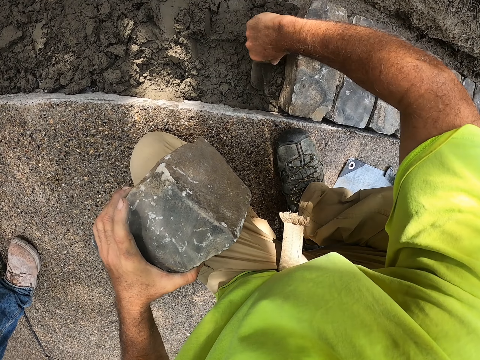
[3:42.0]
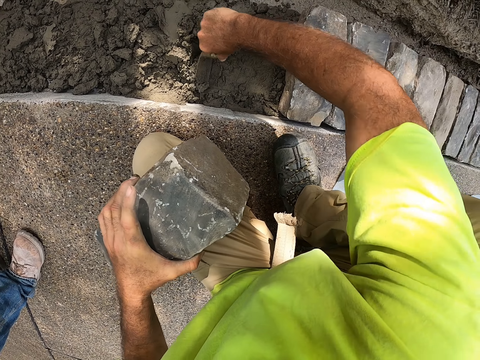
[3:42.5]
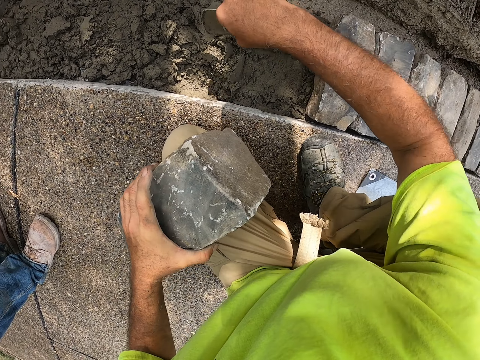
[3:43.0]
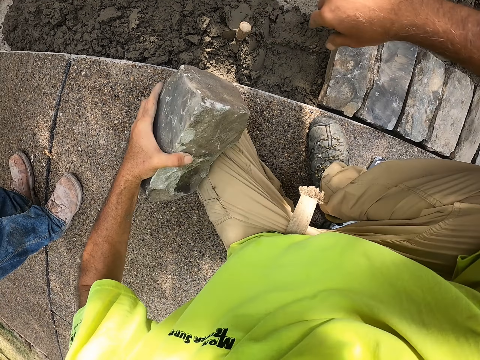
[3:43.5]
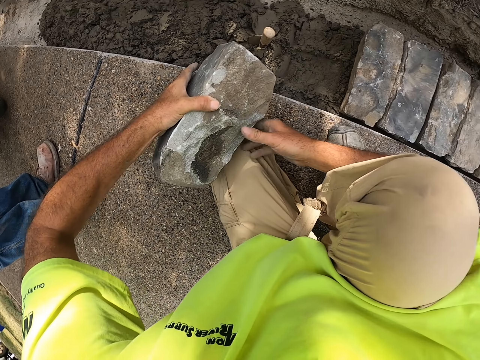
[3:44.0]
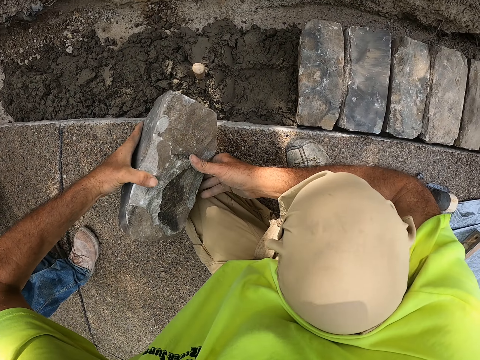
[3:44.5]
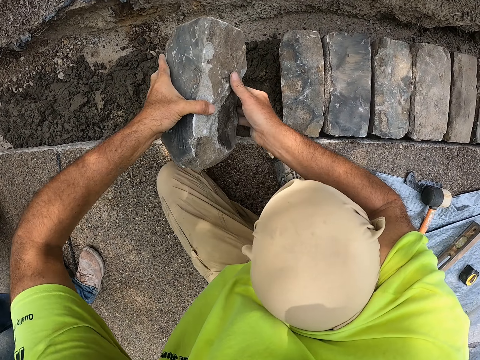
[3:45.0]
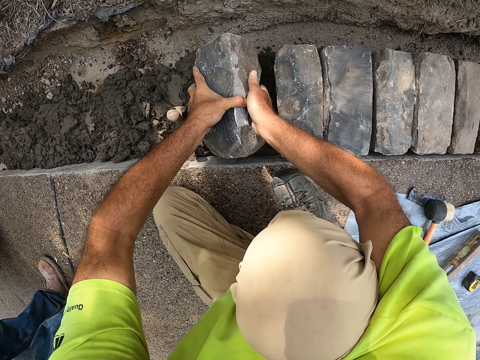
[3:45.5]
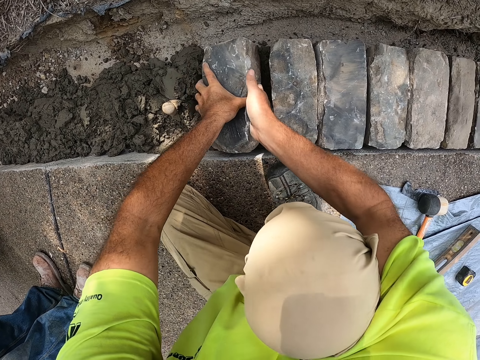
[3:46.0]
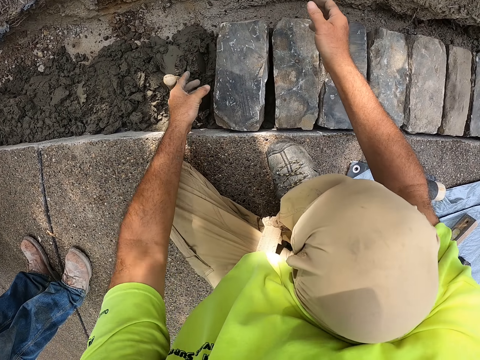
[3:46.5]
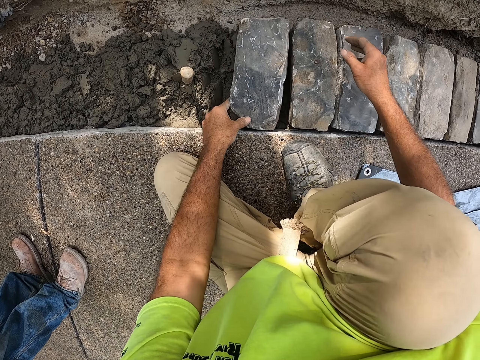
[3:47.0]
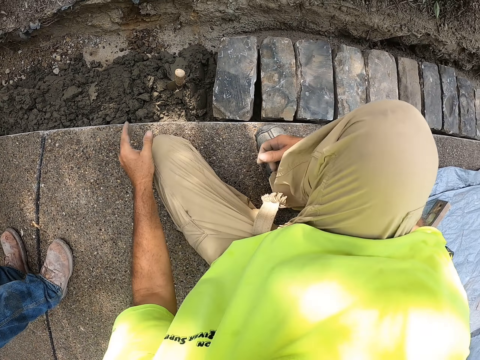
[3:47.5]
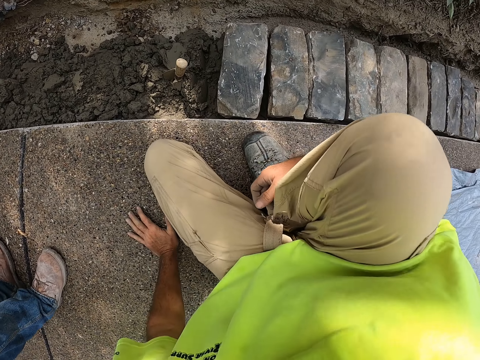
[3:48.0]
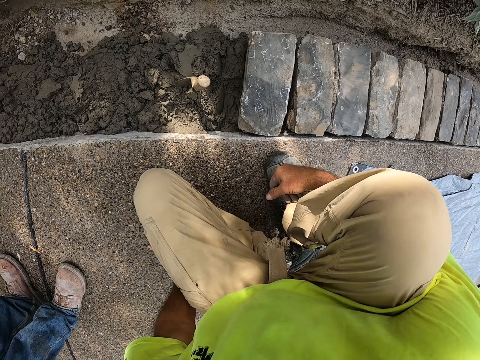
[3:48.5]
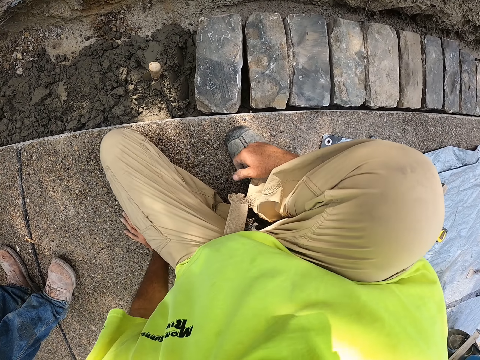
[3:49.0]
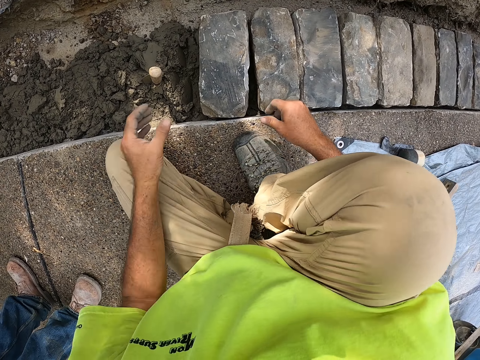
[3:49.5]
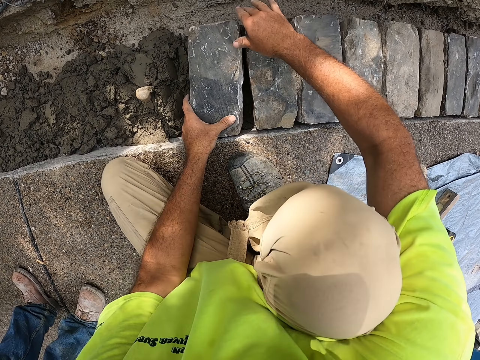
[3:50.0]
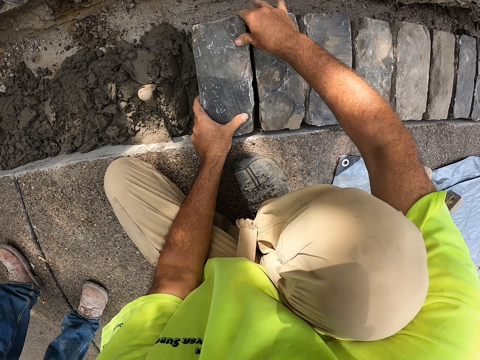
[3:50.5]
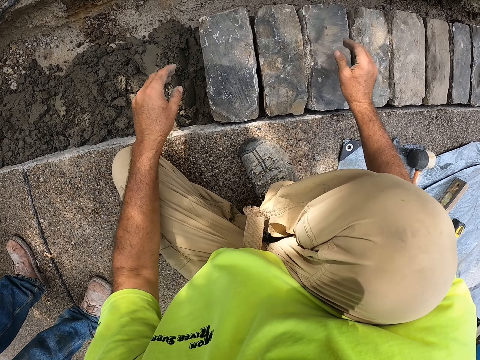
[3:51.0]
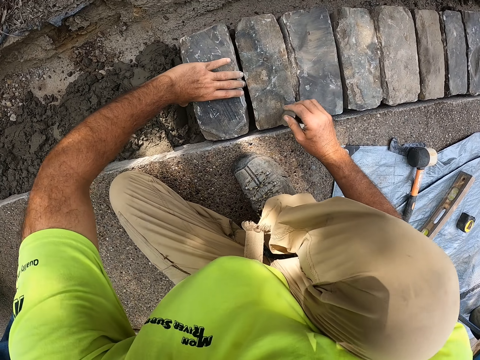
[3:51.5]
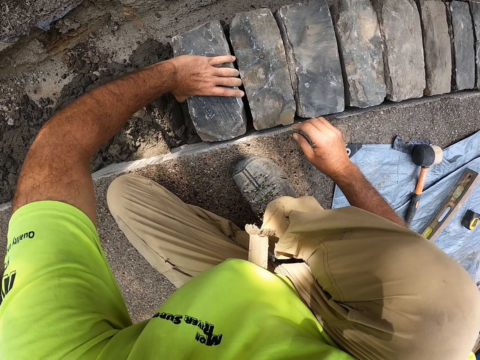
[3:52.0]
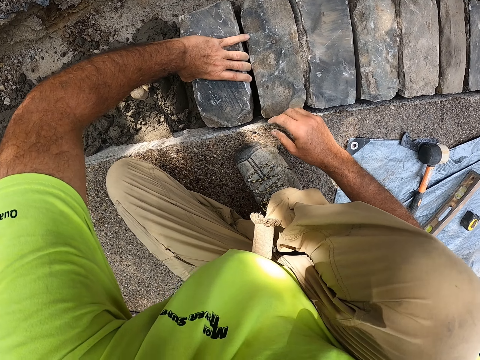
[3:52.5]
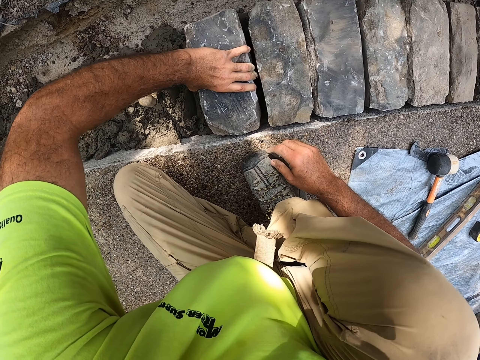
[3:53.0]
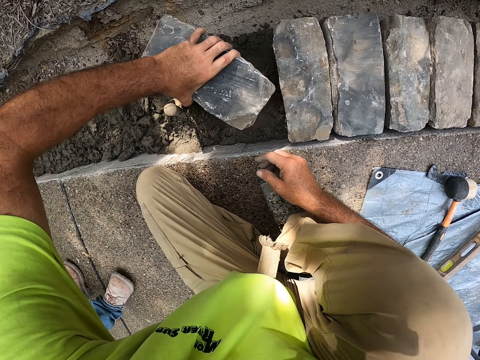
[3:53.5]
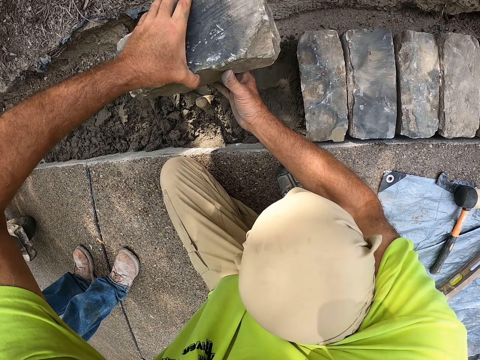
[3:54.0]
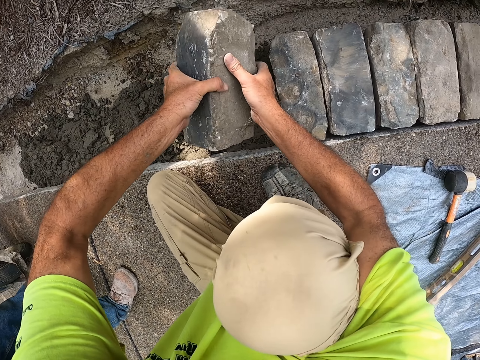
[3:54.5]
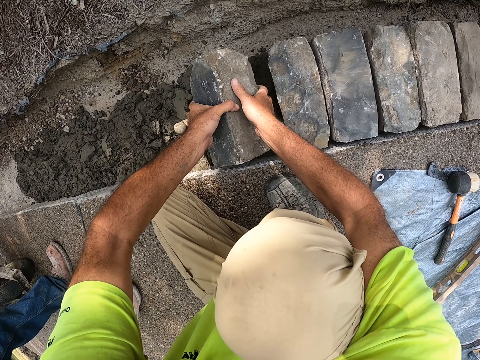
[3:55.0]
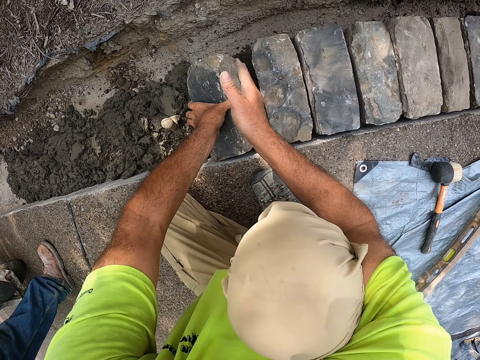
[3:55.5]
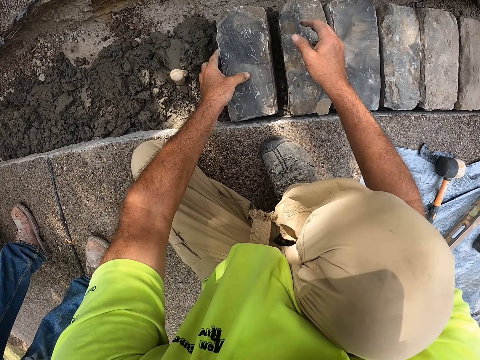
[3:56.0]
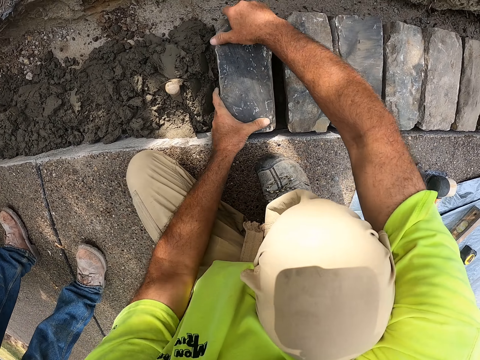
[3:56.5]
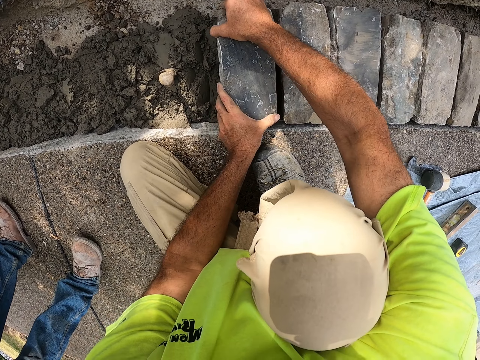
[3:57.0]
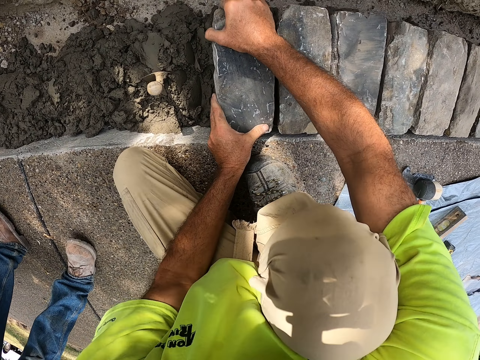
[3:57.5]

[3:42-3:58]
The camera wearer puts the trowel in the concrete. They hold the brick with both hands. They pick up the brick. They put the brick on the concrete. They move. They turn the brick.

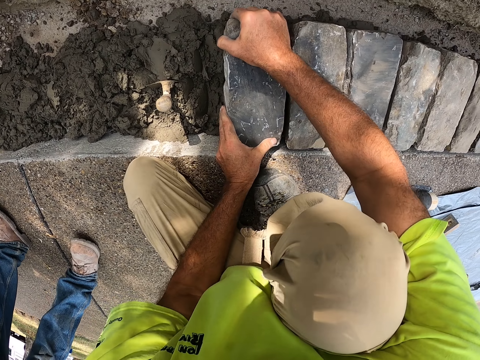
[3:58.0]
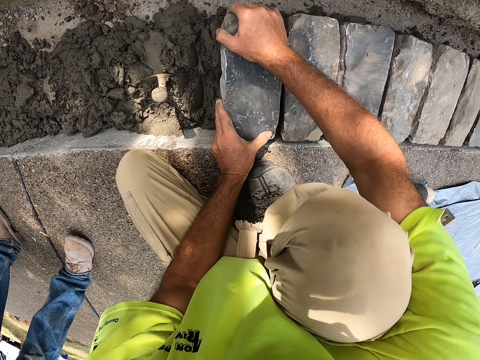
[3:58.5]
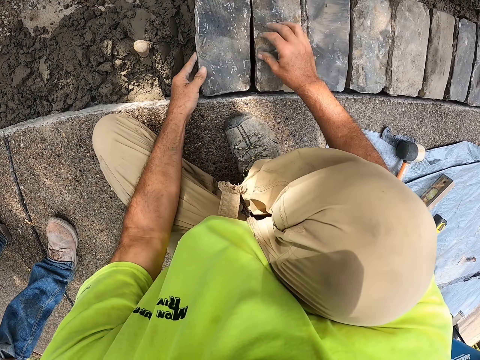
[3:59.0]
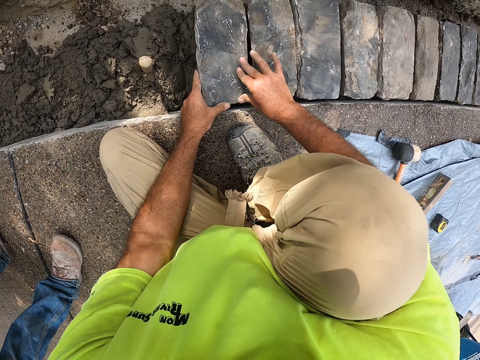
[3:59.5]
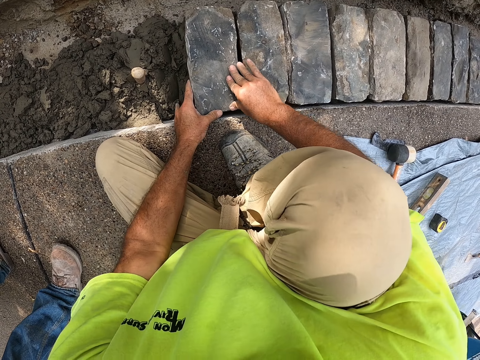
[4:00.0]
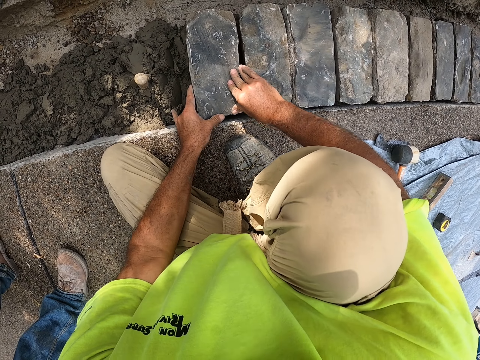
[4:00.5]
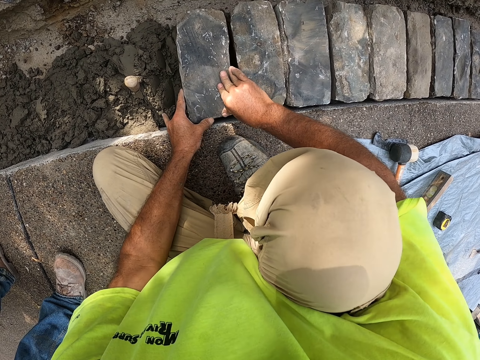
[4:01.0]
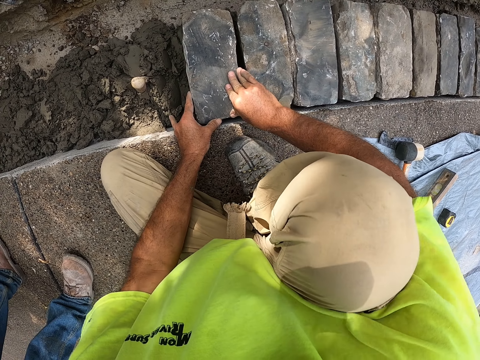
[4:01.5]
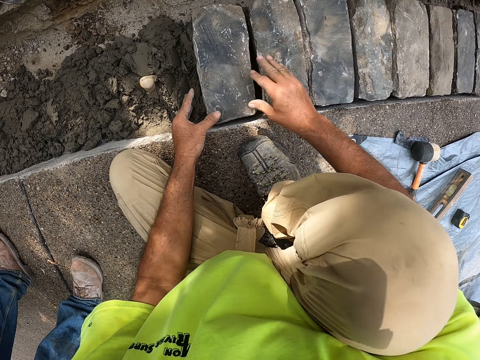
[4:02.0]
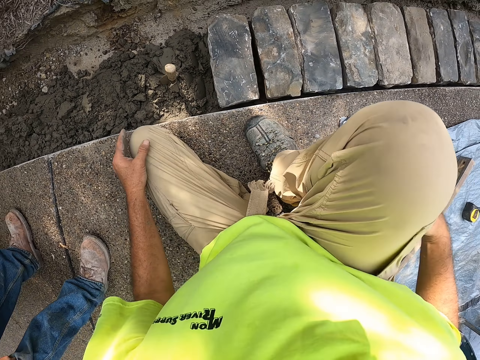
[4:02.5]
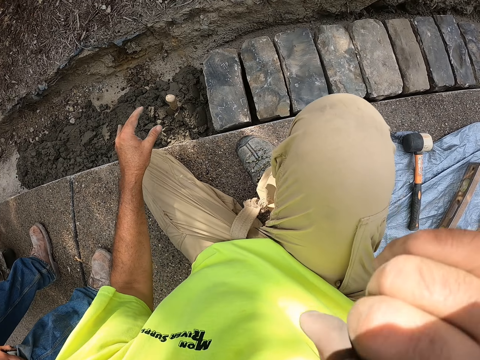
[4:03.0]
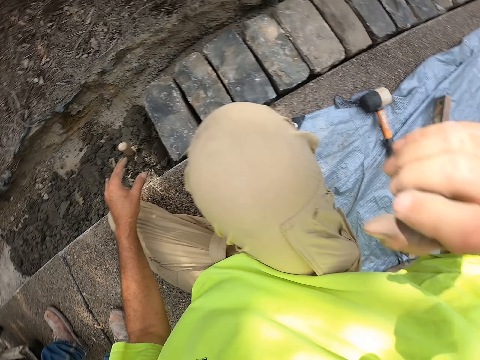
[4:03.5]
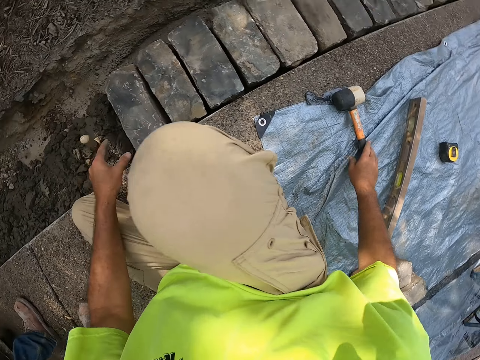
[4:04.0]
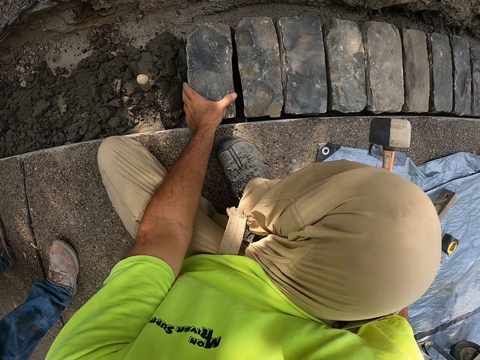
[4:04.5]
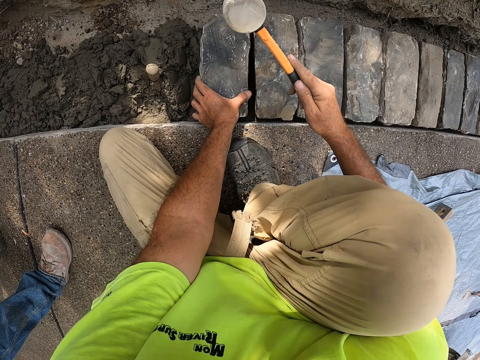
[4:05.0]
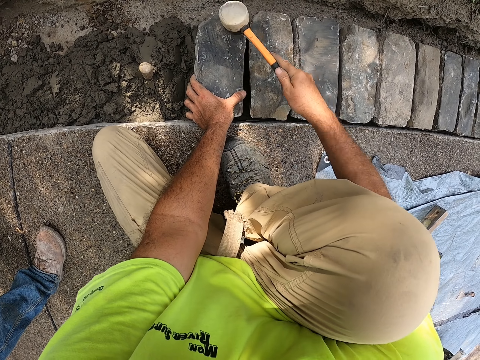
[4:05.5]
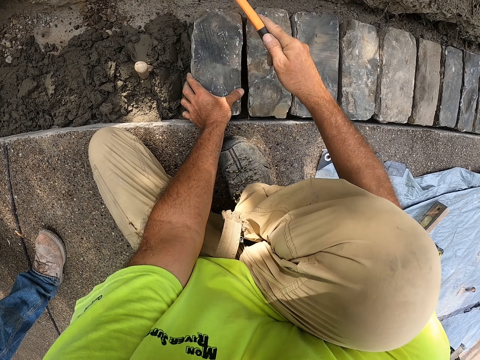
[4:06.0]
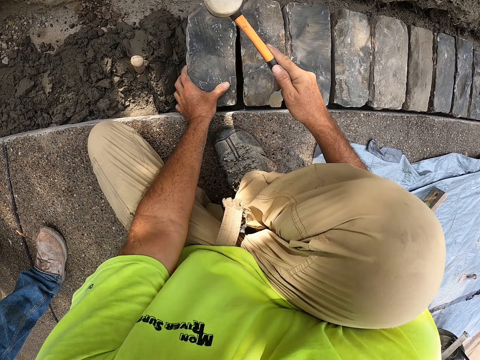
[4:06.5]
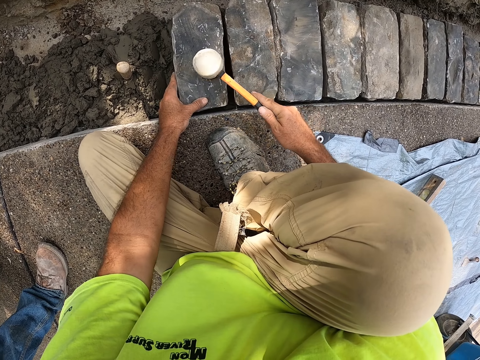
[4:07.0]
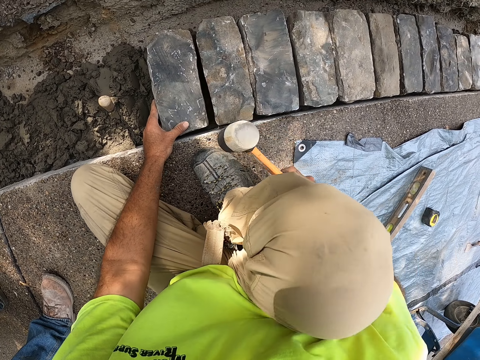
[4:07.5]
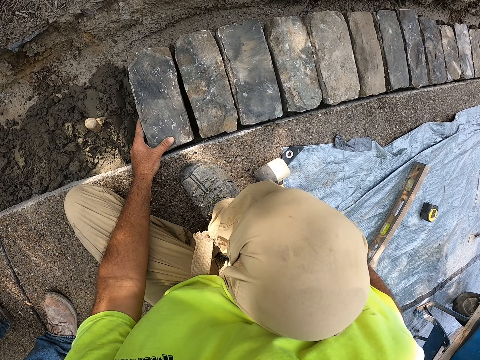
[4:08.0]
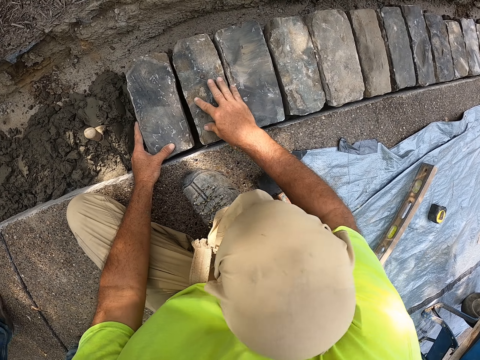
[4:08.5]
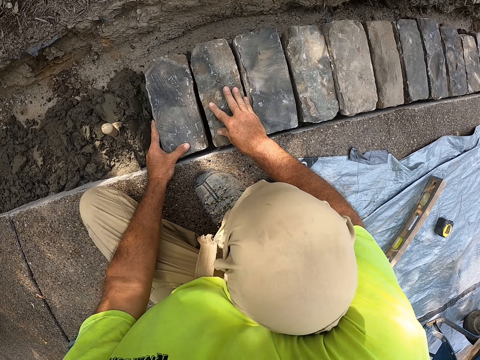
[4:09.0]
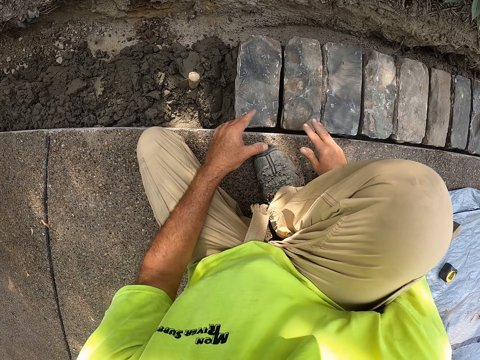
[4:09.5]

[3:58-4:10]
The camera wearer wipes a hand on the trouser. They touch their face. They pick up the mallet. They hit the brick with the mallet. They hold the hammer. They hold the brick. They put the mallet on the floor.
